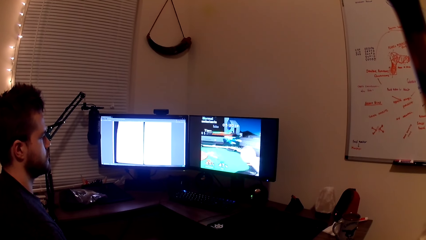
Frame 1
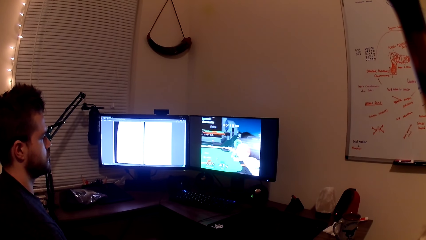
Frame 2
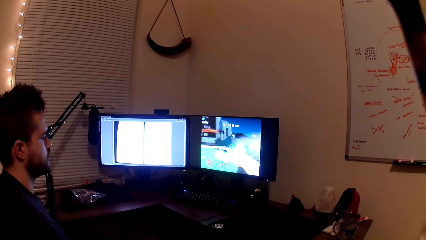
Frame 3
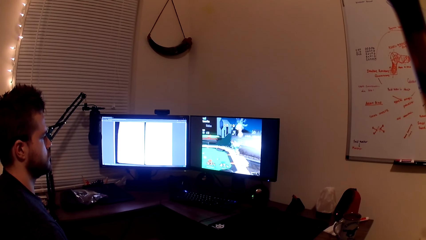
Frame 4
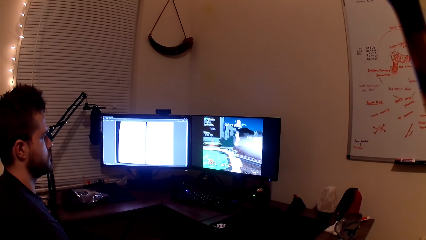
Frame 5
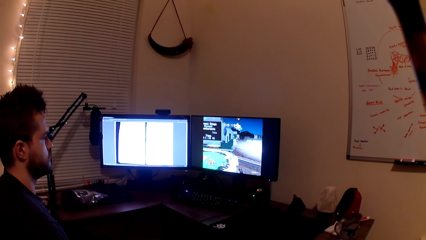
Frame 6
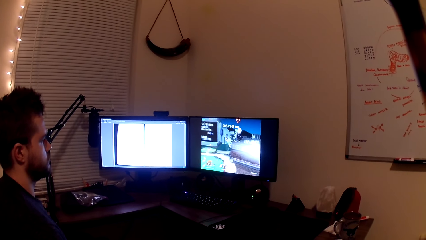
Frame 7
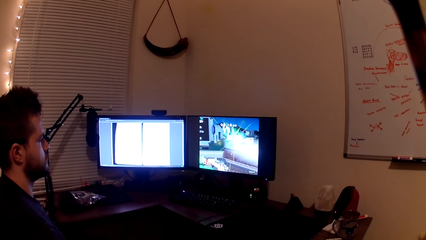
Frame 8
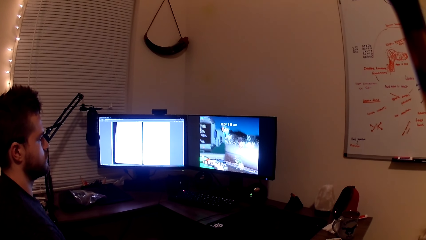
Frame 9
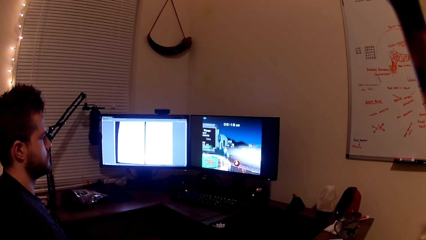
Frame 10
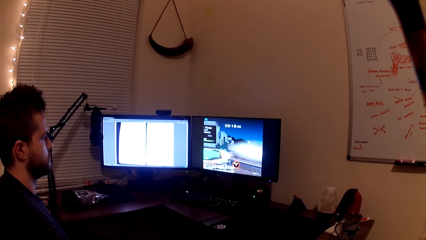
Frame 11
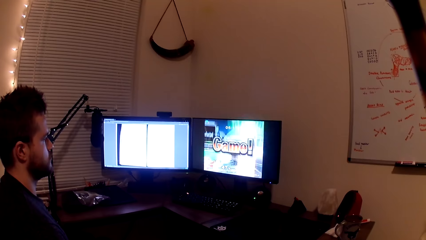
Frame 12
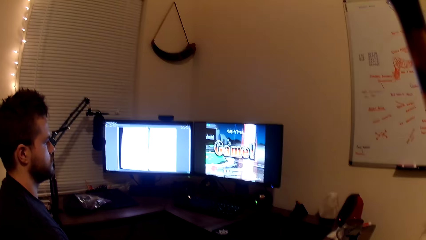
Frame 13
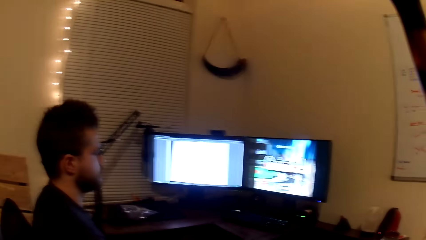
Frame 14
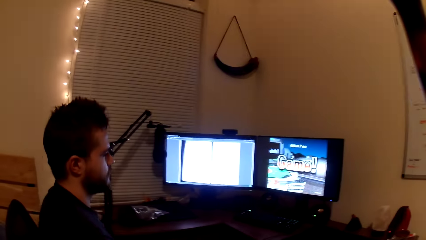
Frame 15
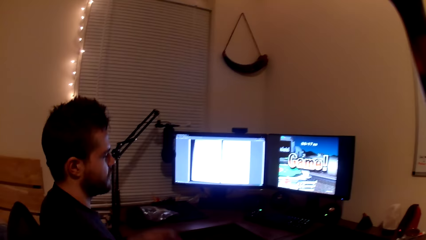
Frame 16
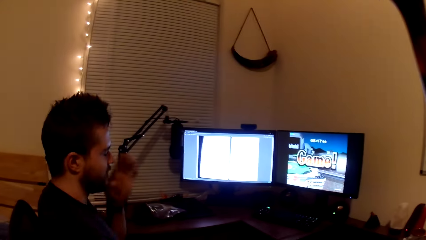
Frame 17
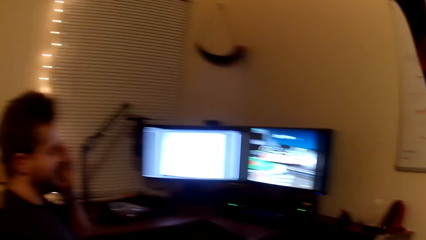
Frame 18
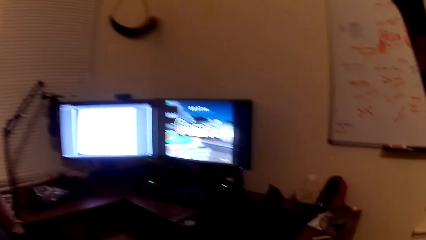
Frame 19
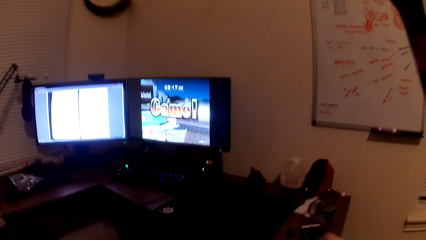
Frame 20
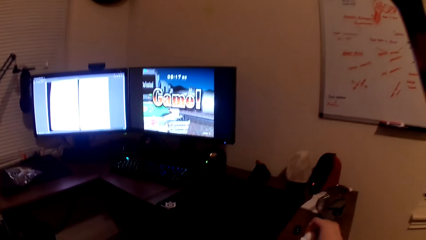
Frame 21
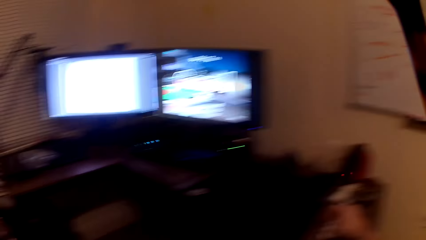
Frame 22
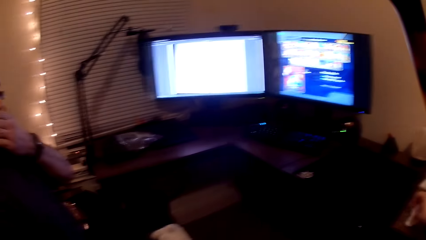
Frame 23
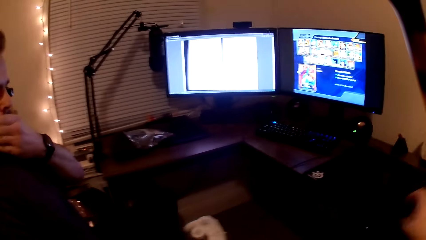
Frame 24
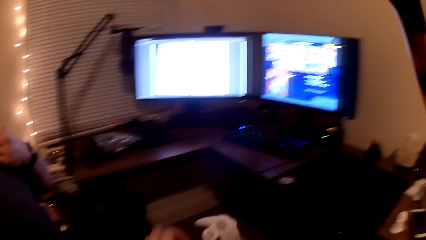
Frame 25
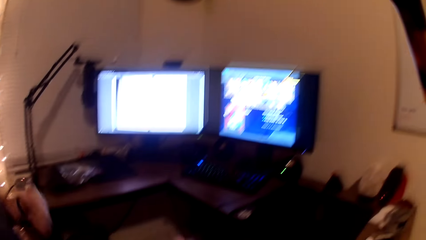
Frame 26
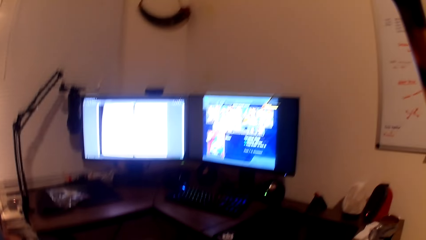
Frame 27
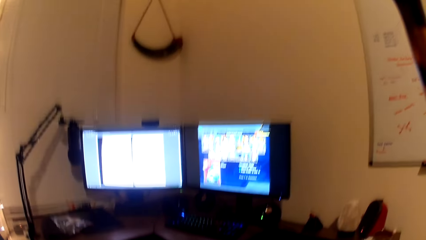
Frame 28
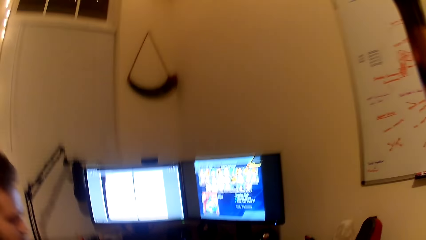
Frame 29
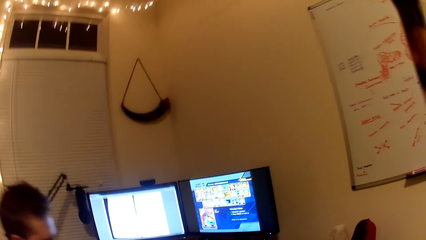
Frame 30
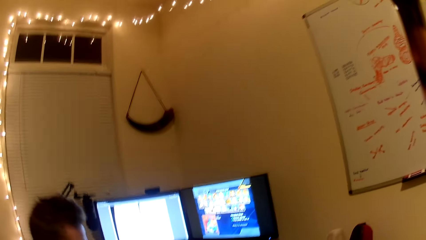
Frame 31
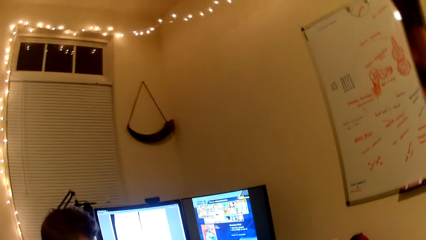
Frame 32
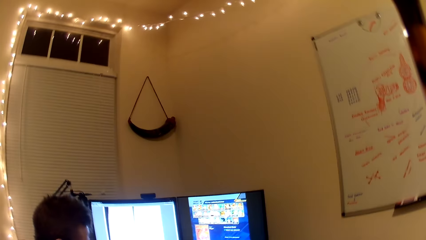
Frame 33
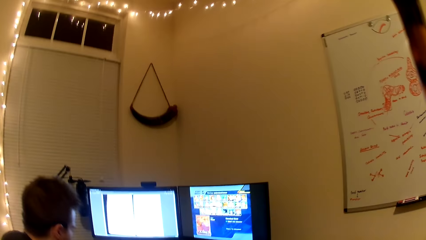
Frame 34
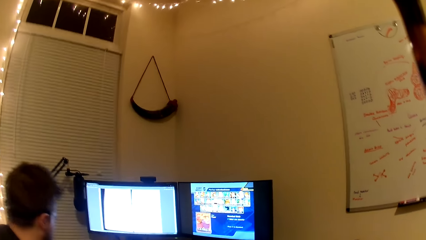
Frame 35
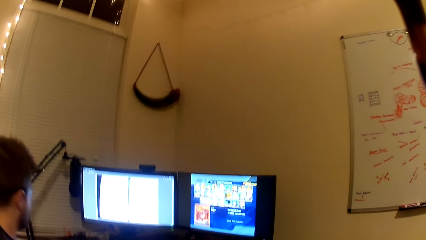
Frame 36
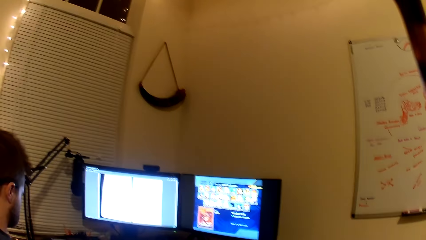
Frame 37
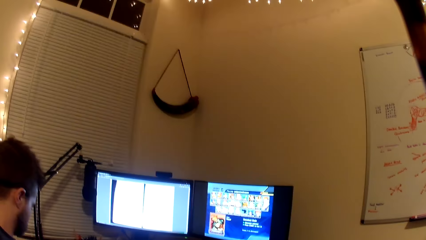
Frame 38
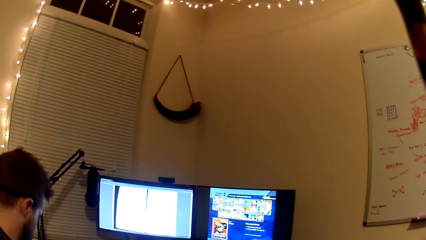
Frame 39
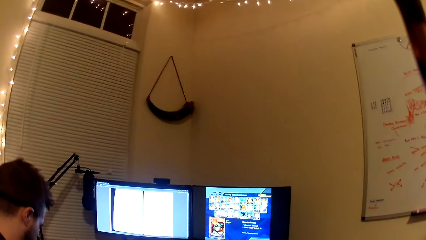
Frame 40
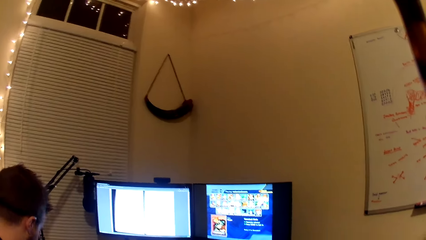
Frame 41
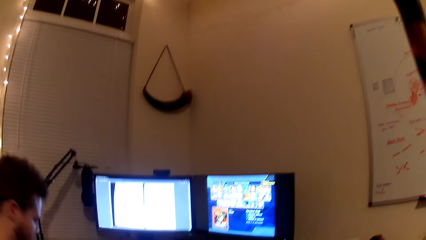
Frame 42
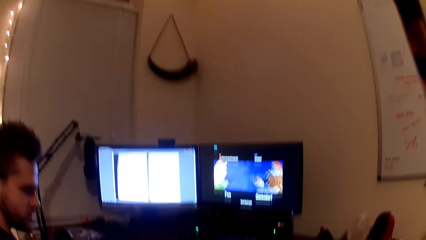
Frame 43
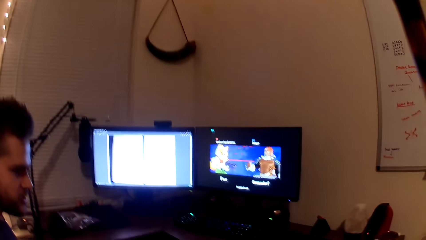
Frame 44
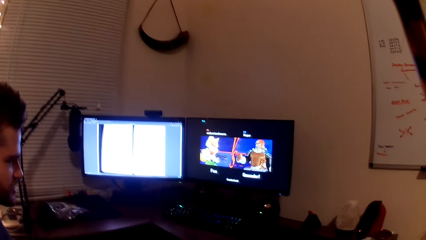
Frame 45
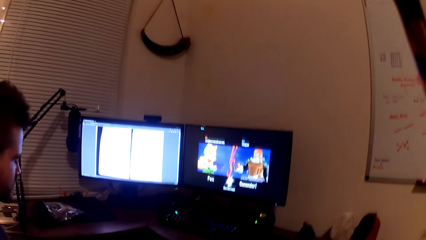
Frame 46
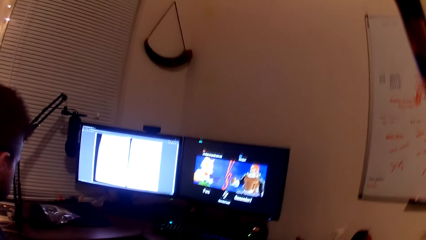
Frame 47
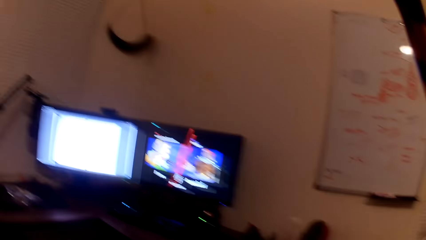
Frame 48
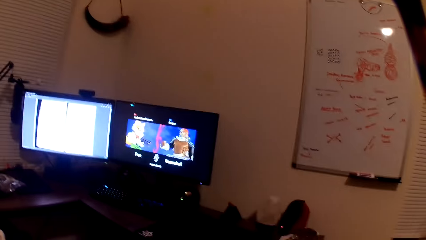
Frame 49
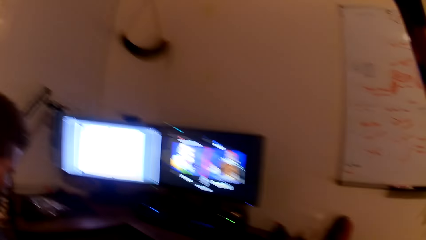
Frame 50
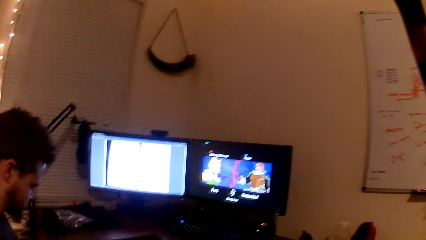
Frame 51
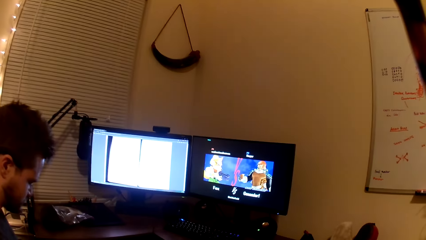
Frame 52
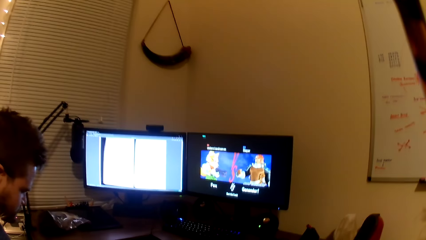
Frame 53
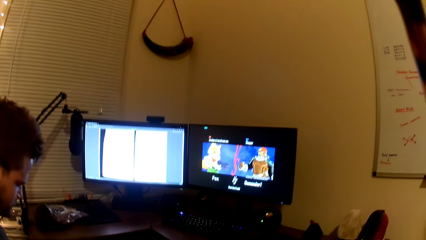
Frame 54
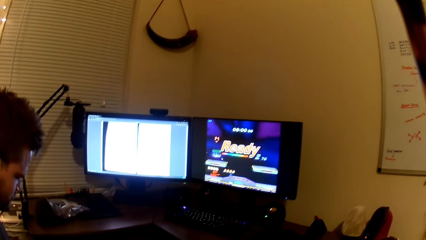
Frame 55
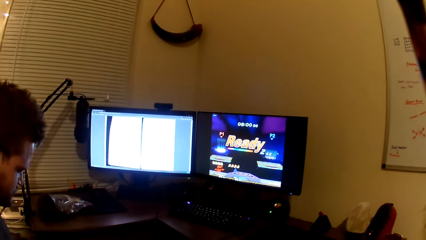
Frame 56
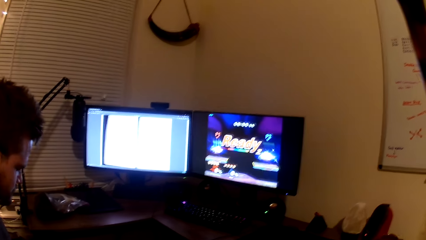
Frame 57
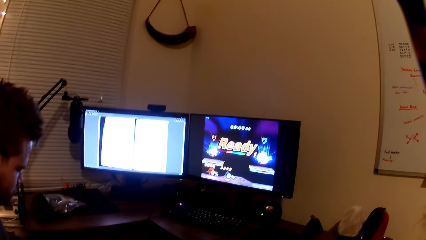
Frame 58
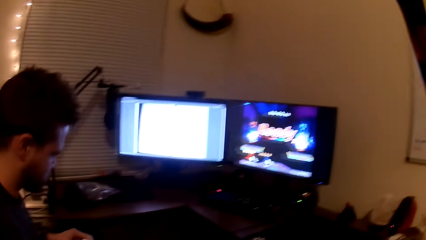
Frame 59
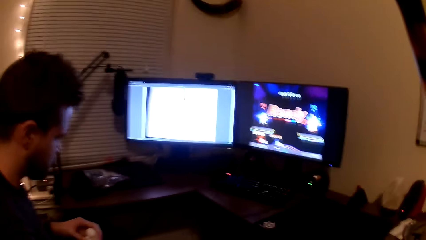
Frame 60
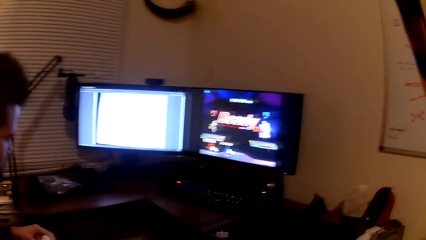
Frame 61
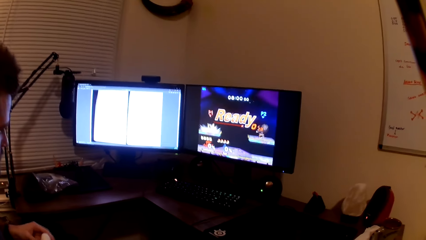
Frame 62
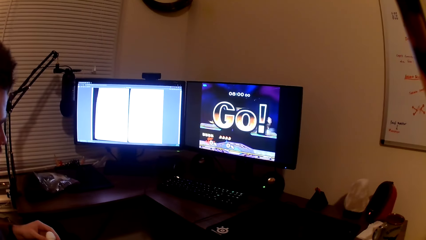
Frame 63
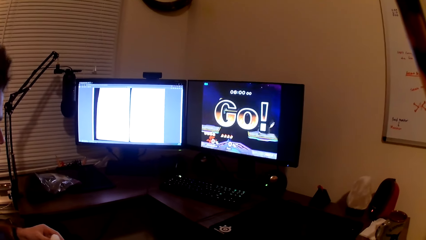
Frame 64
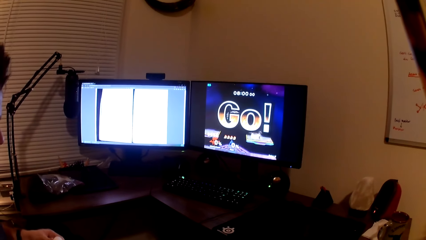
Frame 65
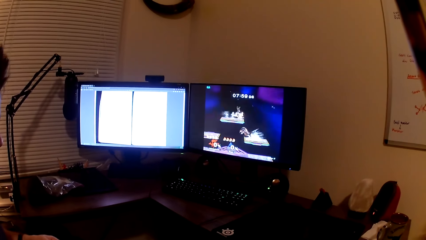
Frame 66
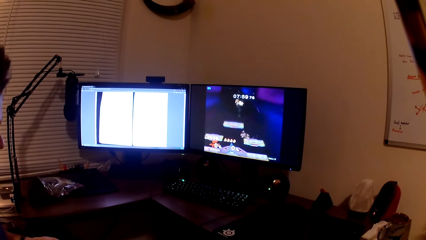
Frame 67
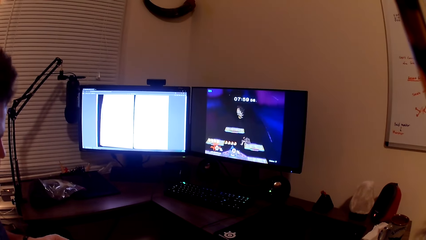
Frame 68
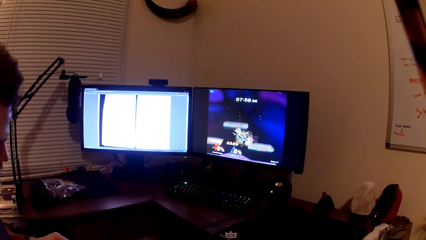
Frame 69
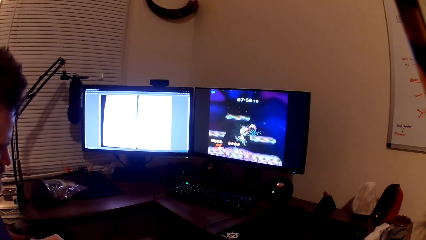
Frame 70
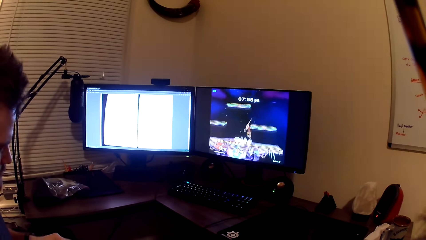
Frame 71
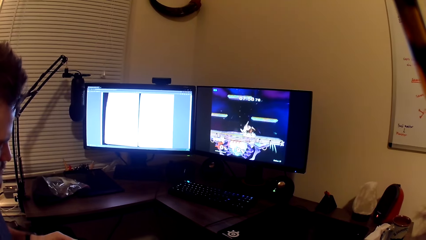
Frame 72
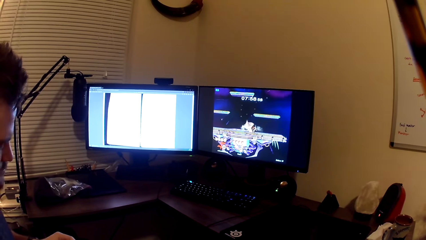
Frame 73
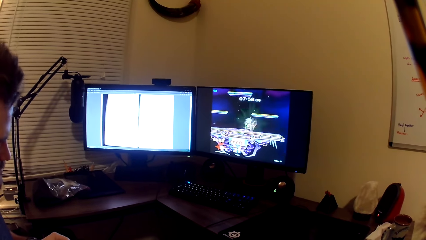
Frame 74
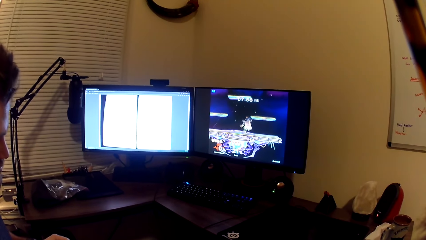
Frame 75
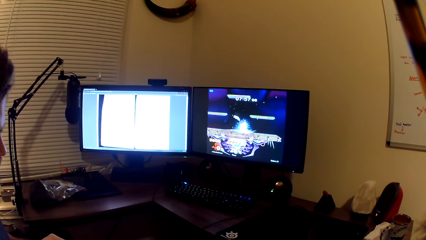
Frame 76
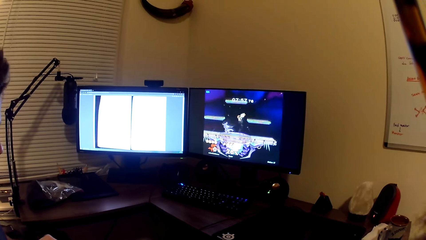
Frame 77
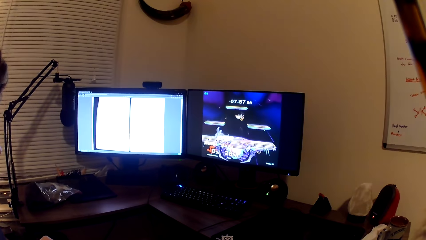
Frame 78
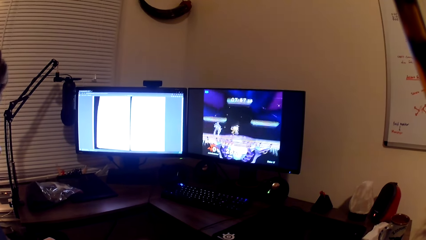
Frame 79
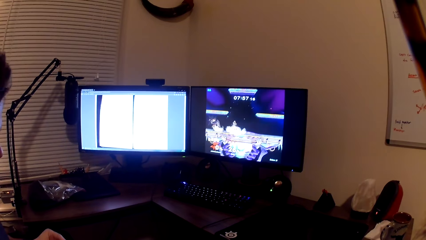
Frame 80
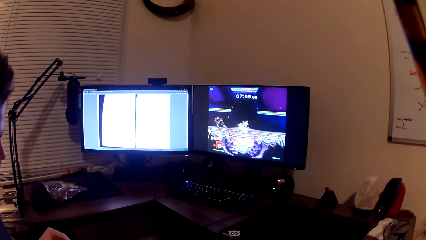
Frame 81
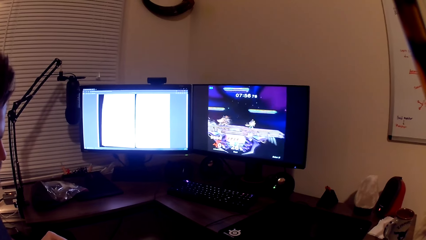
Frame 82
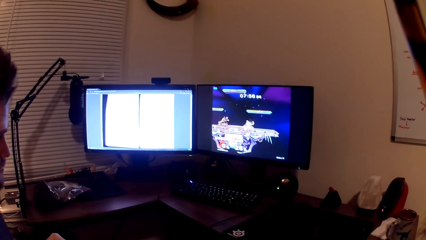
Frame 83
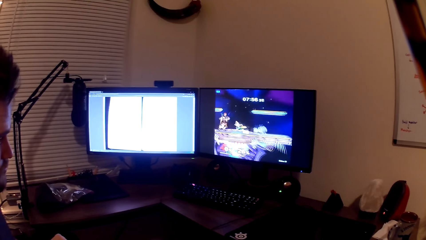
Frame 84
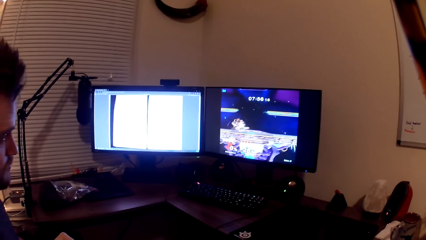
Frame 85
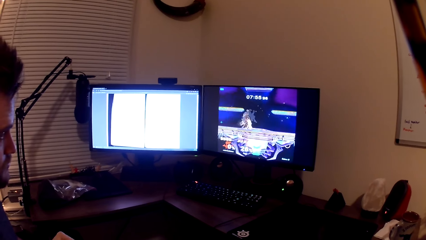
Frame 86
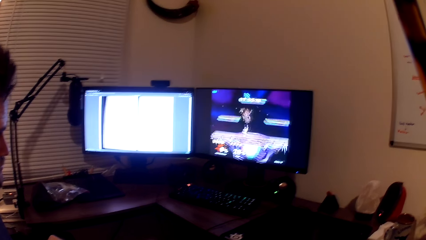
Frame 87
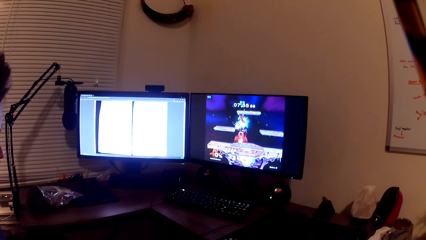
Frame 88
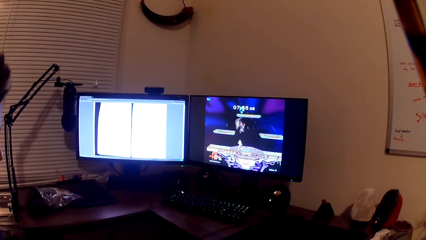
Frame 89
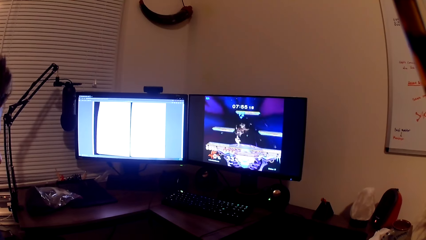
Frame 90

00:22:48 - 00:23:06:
The camera wearer laughs. They drop the white toy on the table and collect a gamepad from a man. The man plays with the white toy. The camera wearer plays the video game on the computer.
